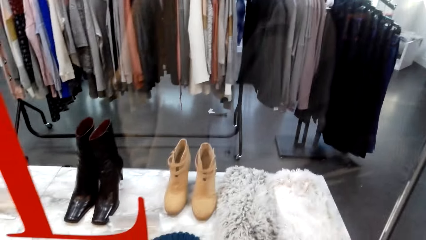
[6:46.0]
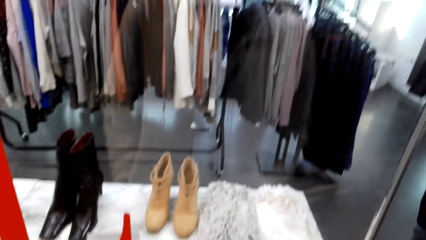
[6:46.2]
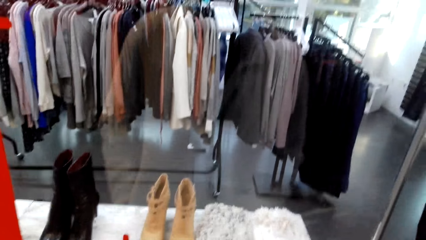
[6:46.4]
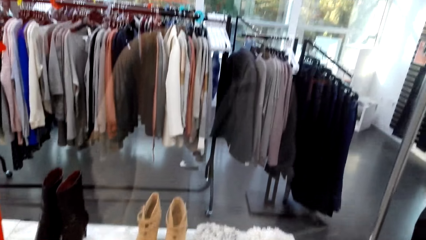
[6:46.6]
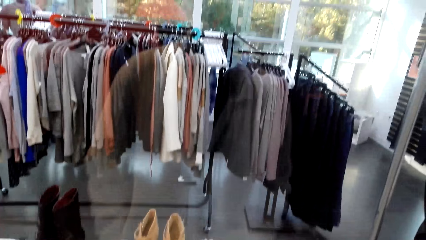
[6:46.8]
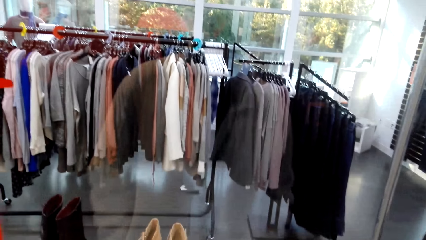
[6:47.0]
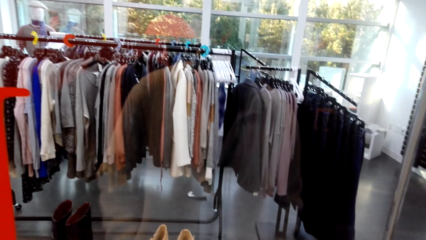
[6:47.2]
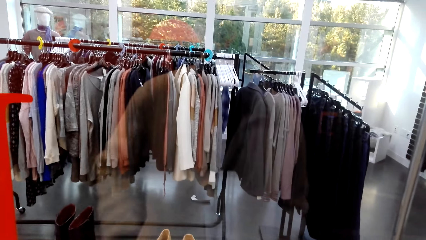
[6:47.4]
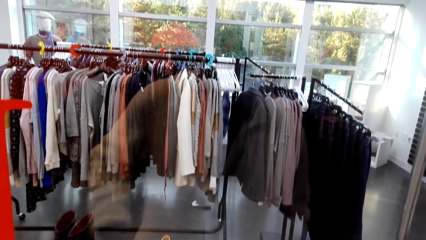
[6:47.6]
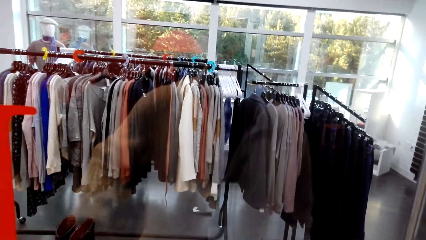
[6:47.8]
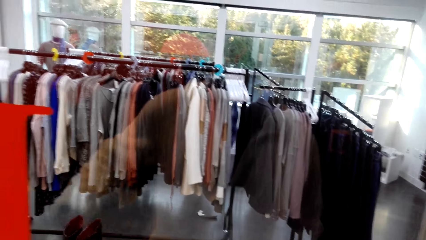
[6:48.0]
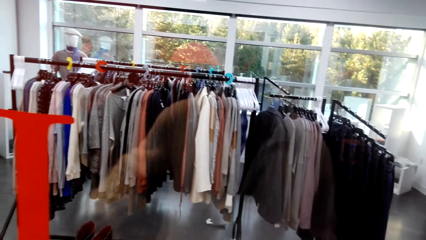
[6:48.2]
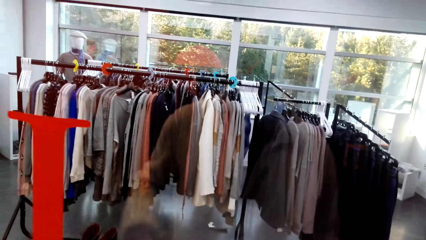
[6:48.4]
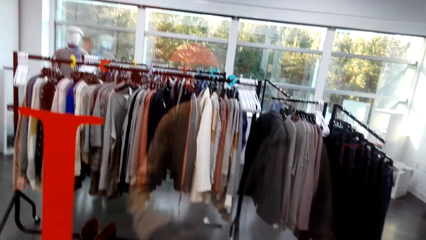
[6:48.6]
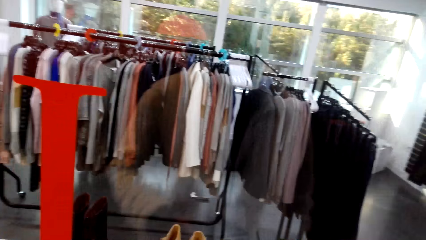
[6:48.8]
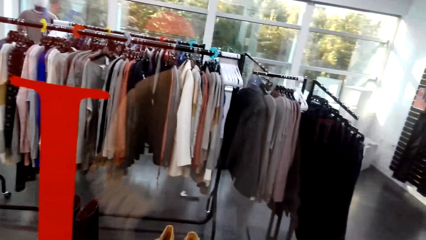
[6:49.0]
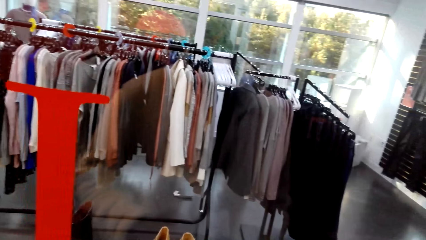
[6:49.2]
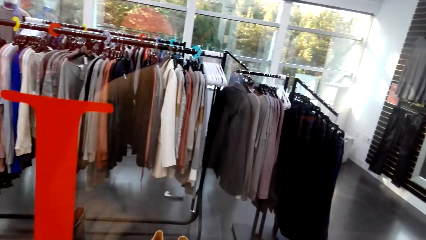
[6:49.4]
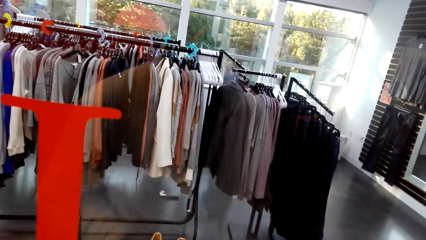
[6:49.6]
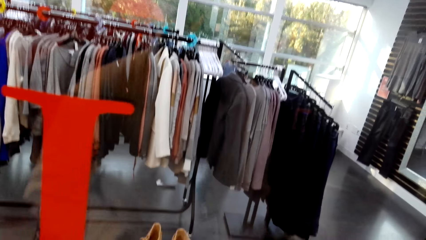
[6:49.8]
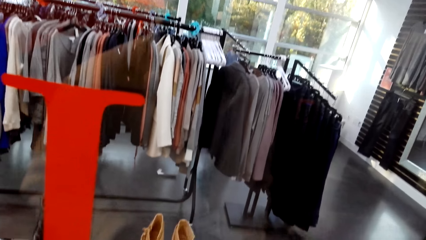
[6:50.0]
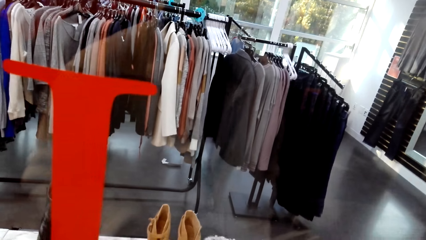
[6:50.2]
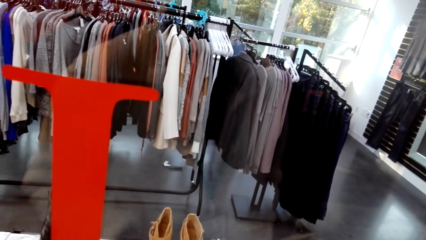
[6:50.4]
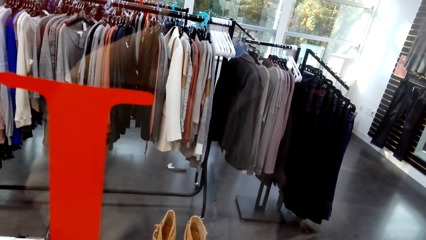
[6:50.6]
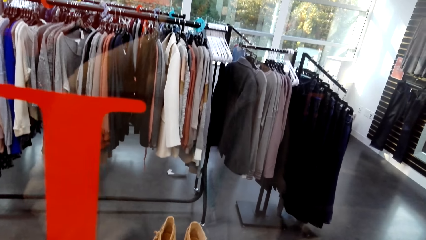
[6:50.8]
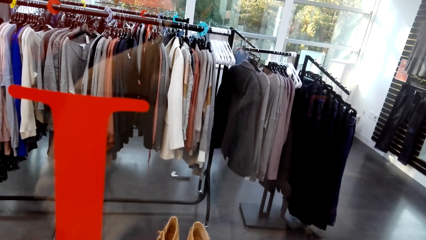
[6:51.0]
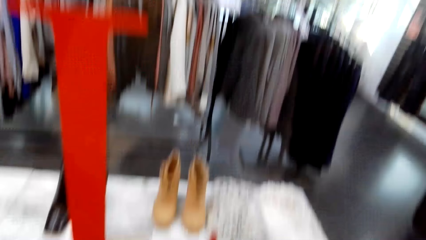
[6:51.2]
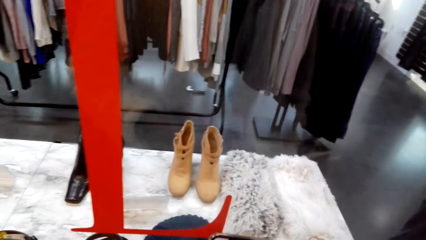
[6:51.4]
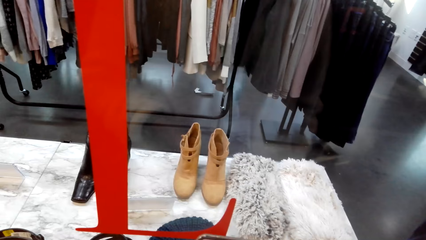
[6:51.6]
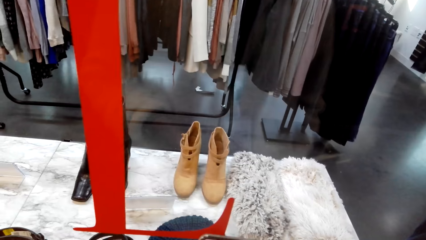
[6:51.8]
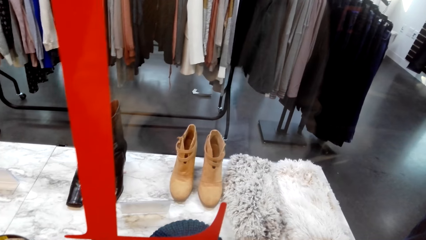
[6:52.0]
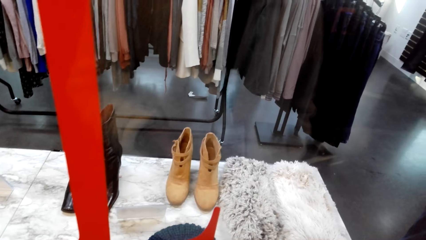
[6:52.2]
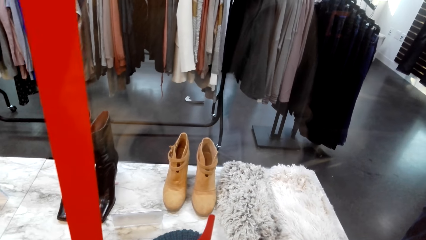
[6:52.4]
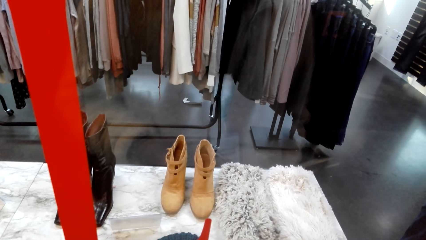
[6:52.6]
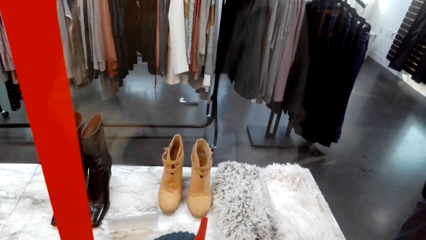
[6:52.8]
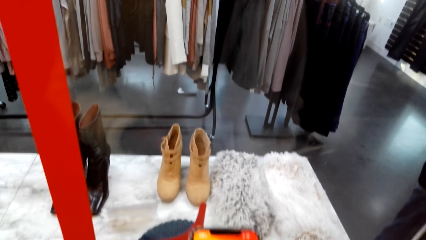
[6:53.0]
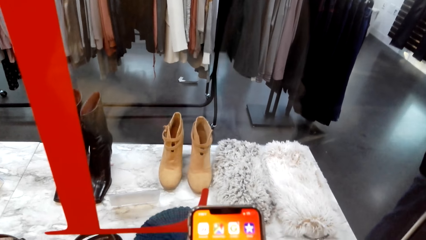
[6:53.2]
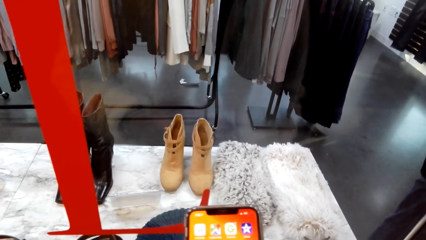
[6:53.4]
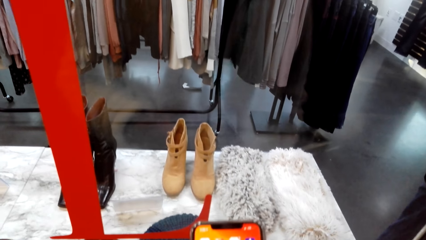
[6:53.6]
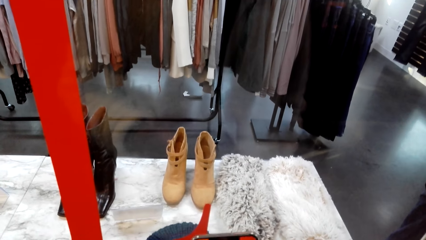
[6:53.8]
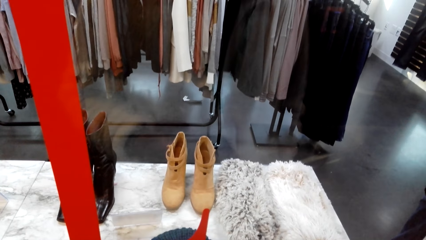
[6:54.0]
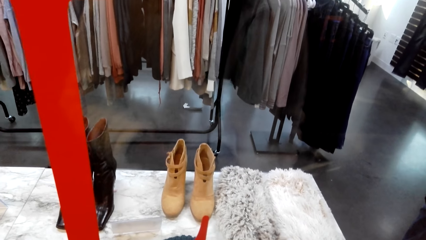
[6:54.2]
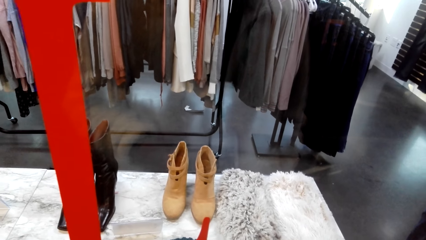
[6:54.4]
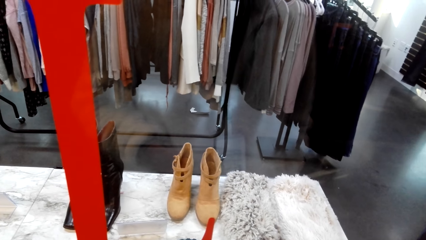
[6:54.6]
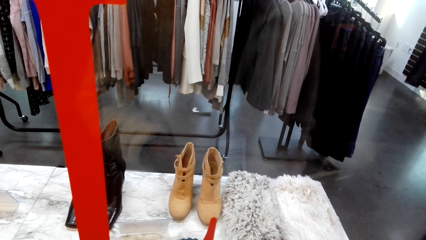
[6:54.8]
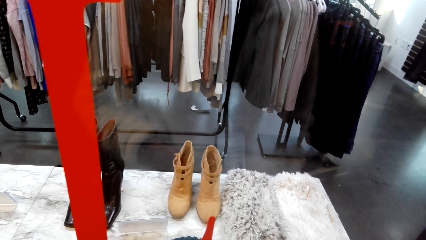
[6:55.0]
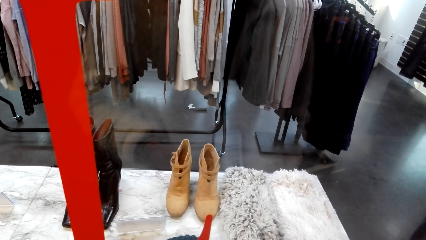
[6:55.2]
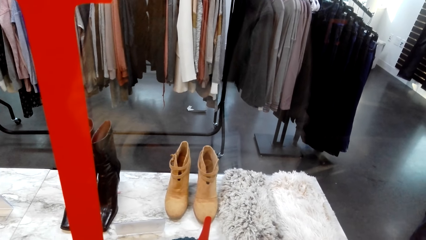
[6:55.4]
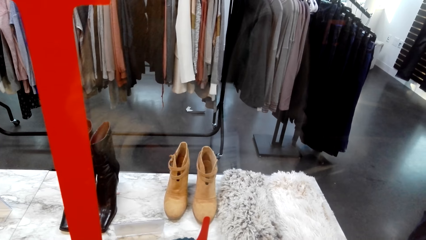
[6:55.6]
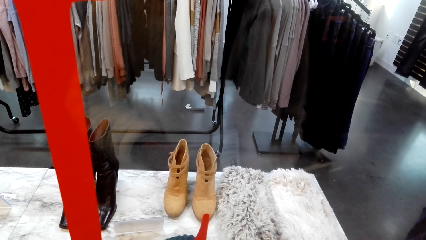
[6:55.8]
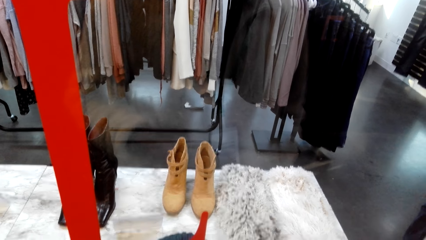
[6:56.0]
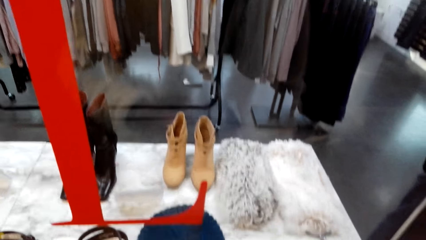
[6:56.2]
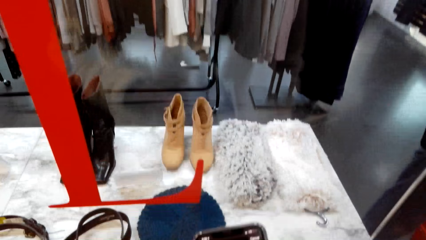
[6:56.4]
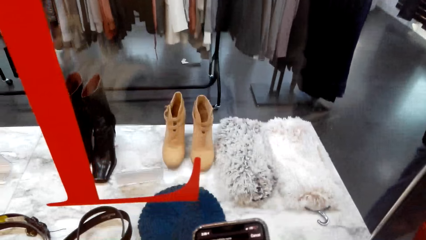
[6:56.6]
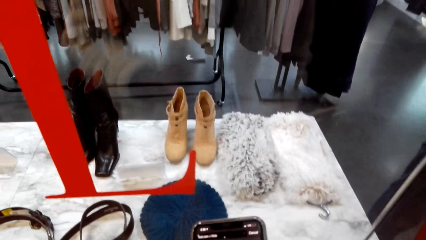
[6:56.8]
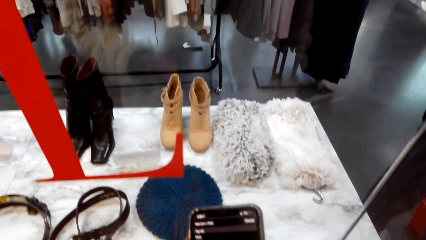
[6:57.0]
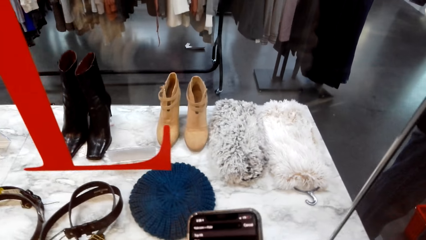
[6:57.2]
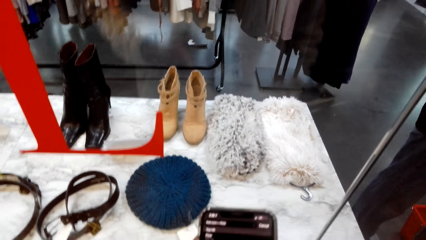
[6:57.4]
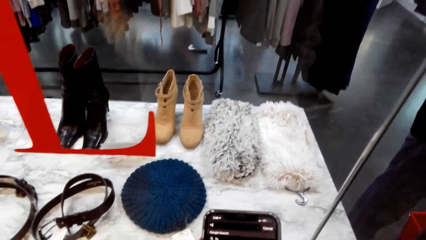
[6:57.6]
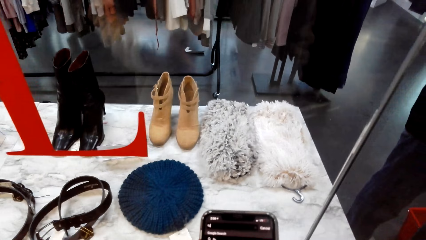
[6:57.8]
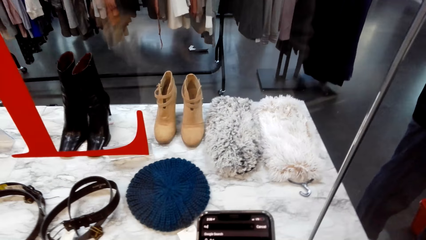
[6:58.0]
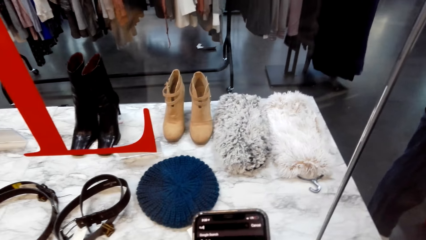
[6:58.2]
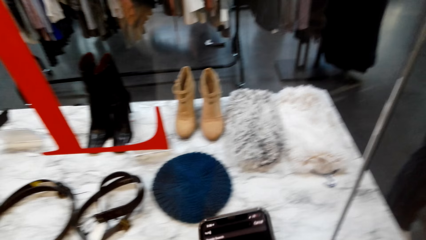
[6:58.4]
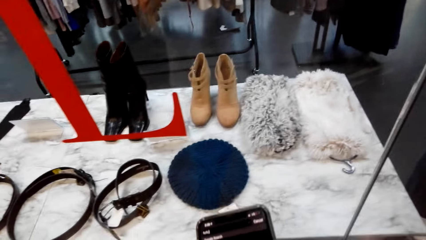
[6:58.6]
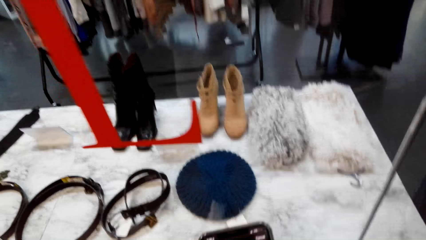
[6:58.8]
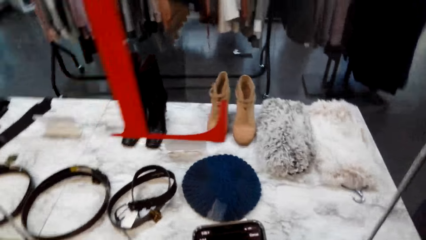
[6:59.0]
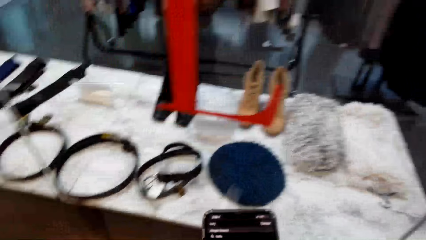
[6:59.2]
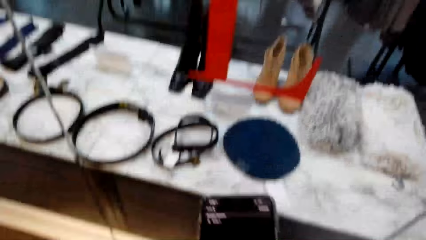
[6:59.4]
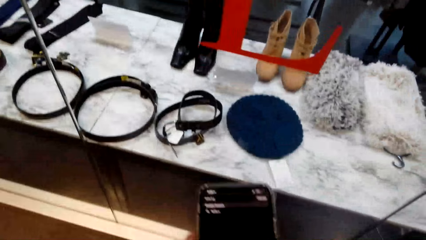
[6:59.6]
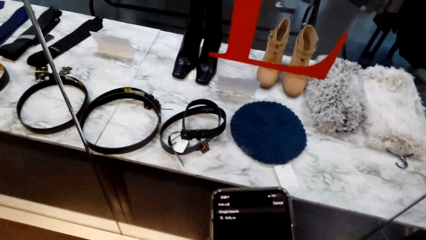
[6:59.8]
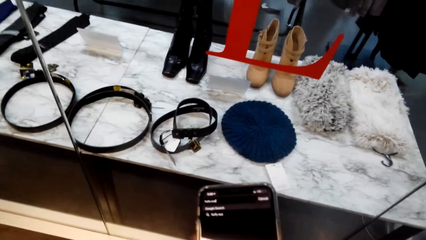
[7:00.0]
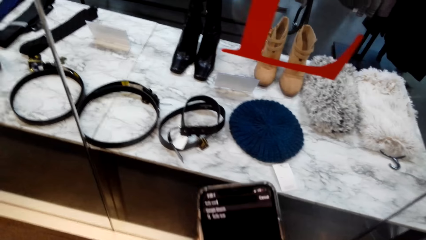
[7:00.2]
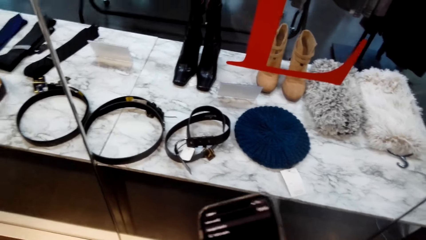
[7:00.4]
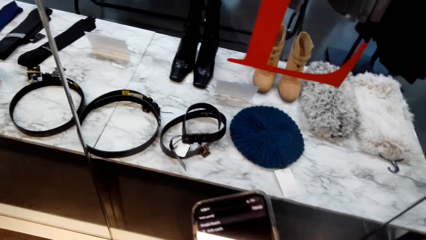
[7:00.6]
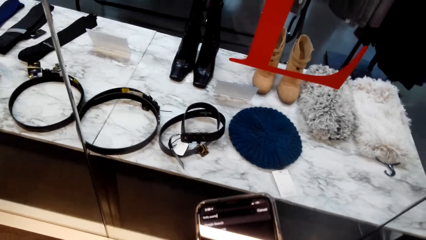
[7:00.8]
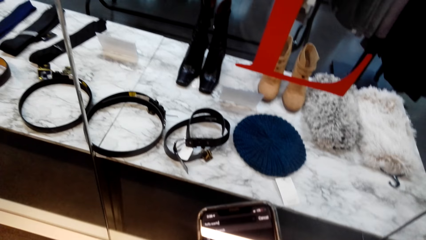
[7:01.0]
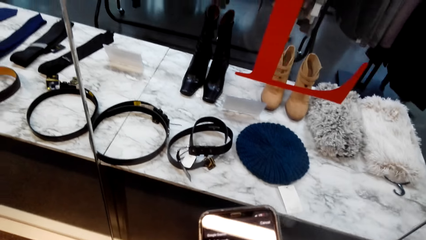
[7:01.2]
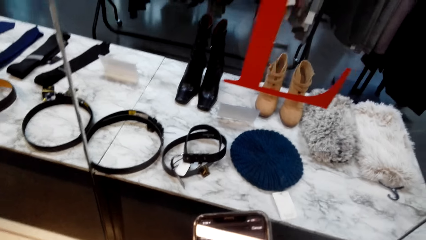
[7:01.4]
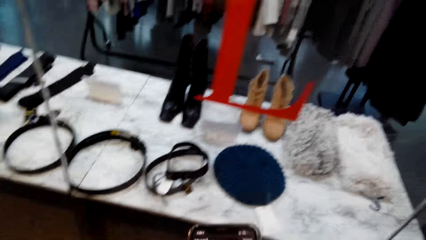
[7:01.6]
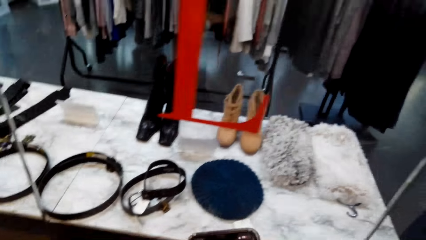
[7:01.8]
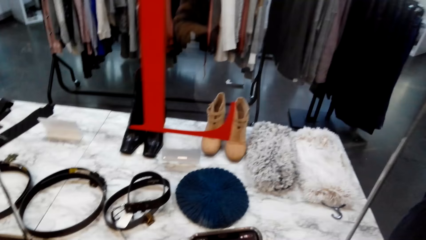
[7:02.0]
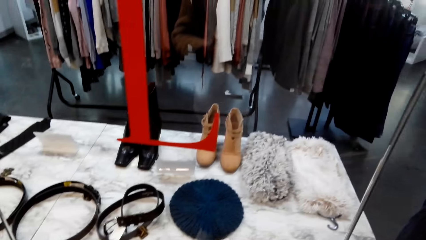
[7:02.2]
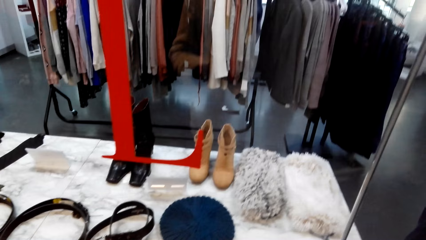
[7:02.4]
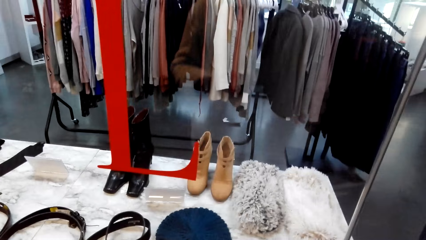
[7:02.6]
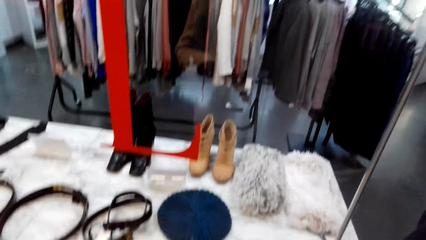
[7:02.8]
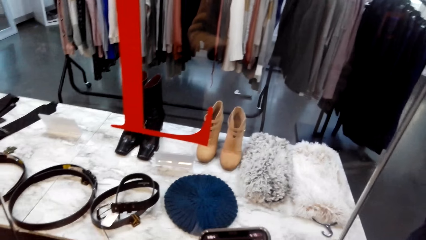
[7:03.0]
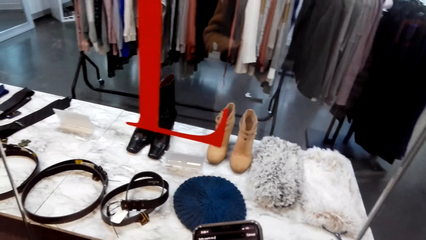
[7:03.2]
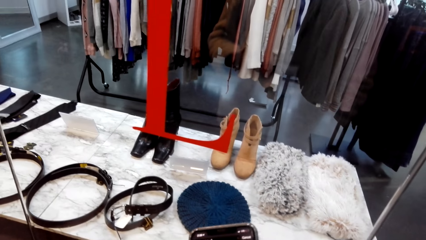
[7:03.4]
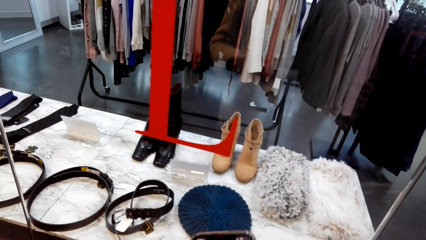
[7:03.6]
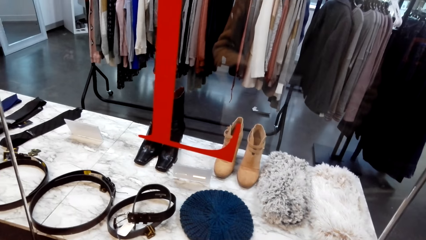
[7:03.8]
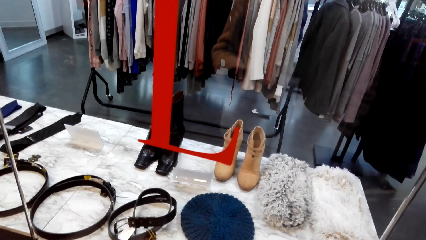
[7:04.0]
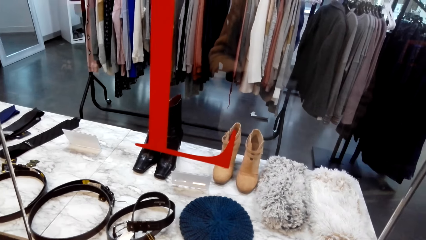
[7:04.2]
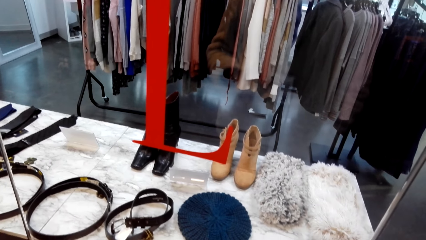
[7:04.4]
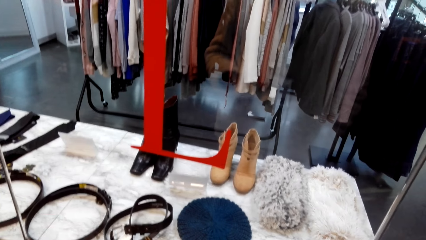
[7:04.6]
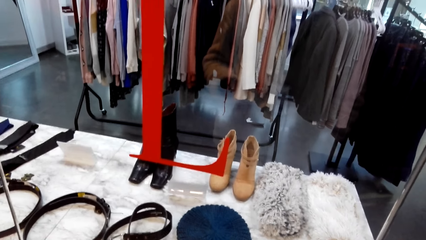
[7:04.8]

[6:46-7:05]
The camera wearer does window shopping. They do window shopping again. They scroll the phone. They lift the phone. They look on a display. They do window shopping. They lift the phone and stare at the phone. They scroll the phone. They do window shopping.
